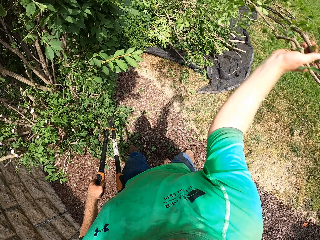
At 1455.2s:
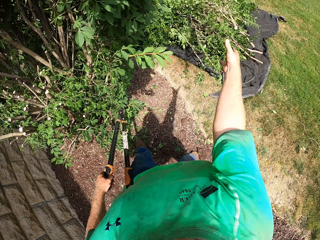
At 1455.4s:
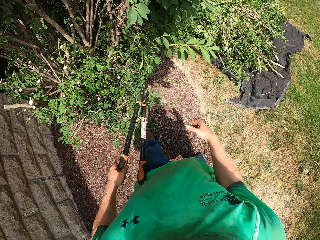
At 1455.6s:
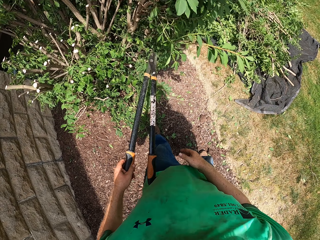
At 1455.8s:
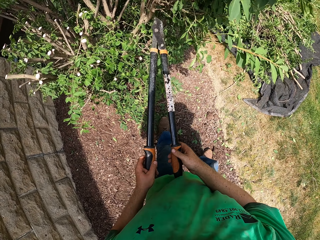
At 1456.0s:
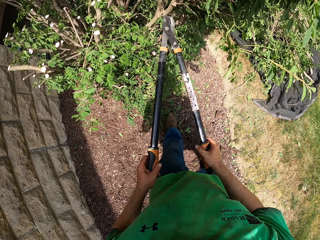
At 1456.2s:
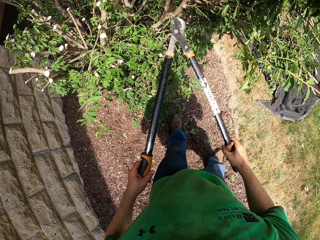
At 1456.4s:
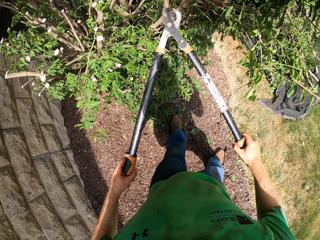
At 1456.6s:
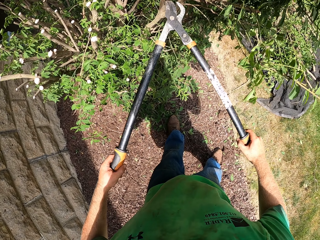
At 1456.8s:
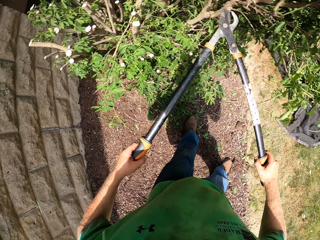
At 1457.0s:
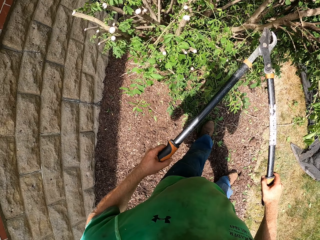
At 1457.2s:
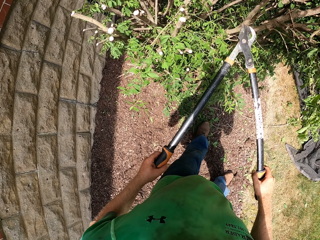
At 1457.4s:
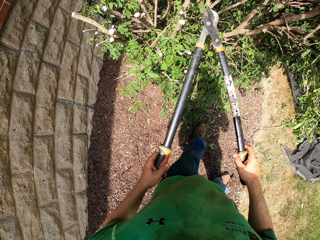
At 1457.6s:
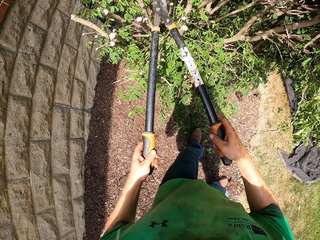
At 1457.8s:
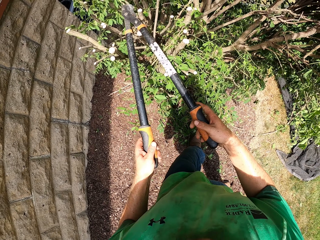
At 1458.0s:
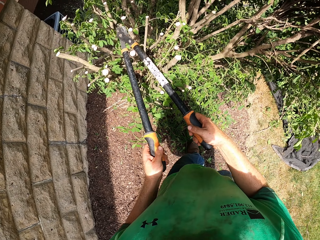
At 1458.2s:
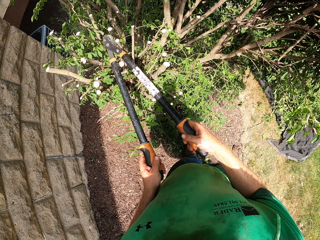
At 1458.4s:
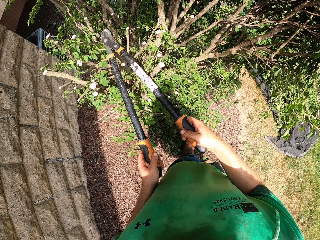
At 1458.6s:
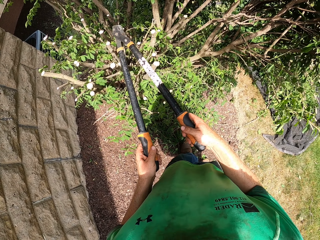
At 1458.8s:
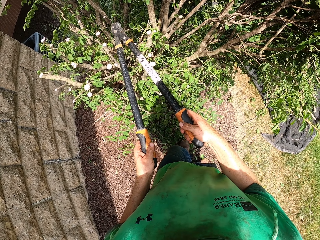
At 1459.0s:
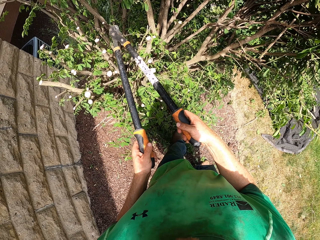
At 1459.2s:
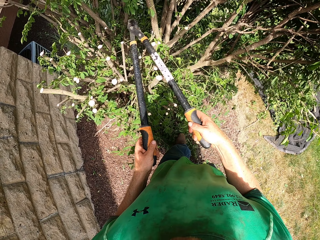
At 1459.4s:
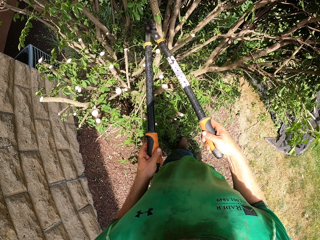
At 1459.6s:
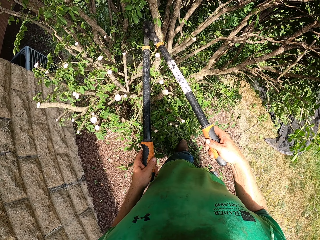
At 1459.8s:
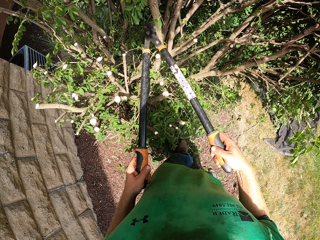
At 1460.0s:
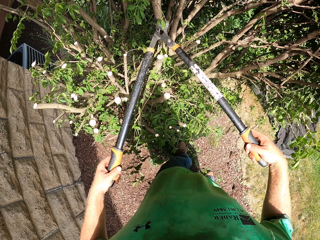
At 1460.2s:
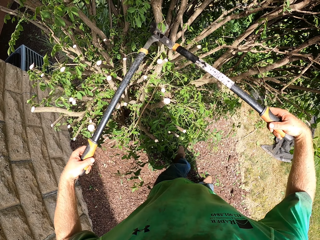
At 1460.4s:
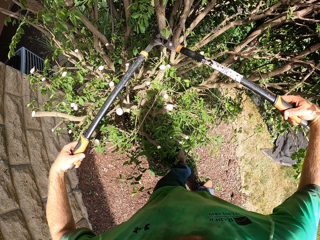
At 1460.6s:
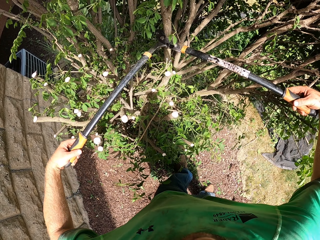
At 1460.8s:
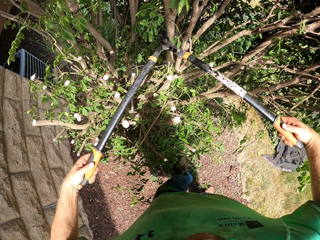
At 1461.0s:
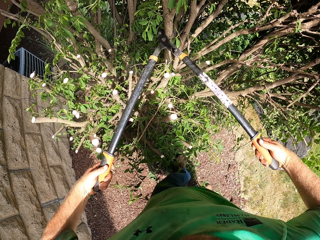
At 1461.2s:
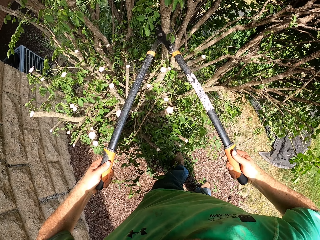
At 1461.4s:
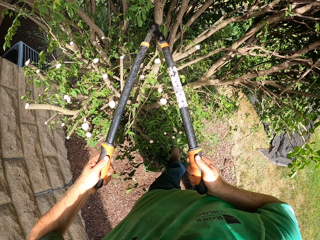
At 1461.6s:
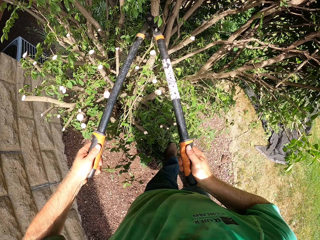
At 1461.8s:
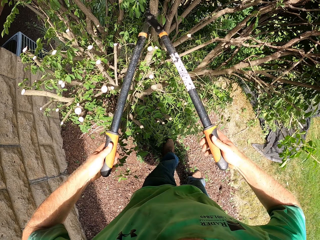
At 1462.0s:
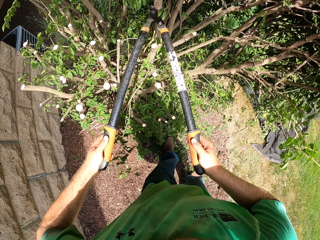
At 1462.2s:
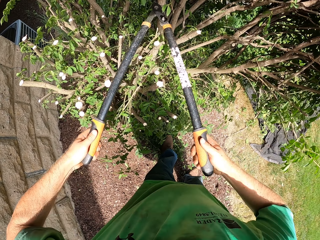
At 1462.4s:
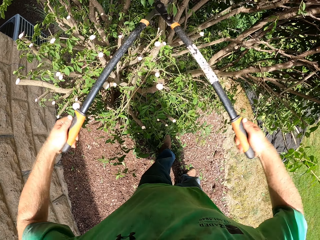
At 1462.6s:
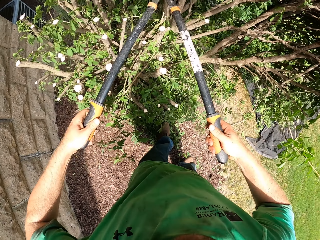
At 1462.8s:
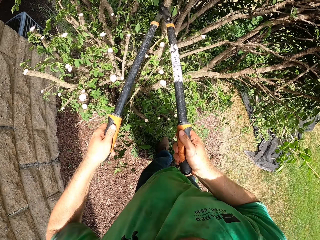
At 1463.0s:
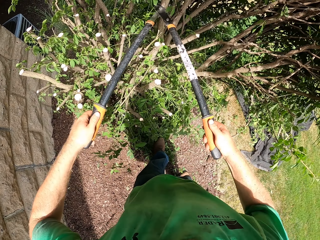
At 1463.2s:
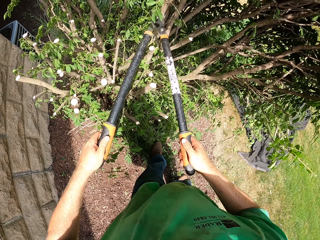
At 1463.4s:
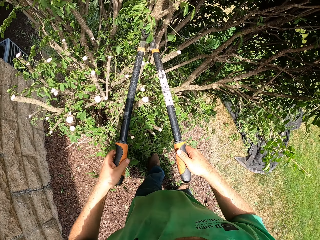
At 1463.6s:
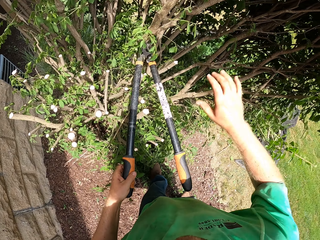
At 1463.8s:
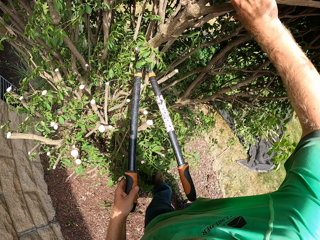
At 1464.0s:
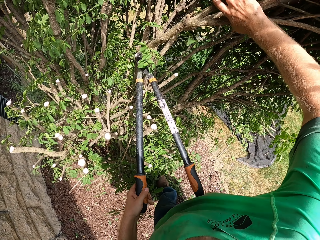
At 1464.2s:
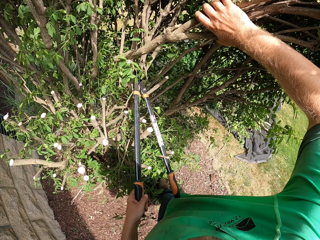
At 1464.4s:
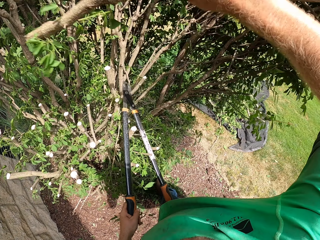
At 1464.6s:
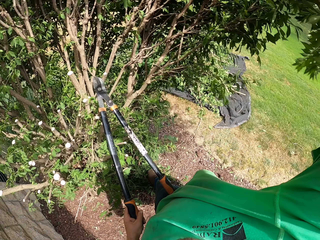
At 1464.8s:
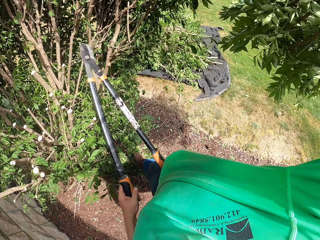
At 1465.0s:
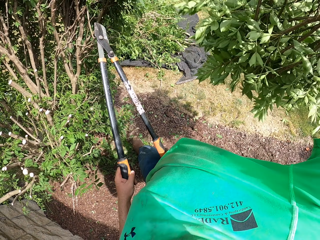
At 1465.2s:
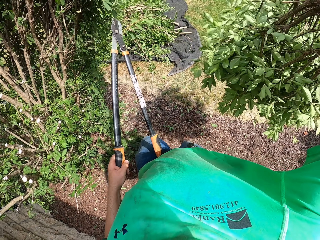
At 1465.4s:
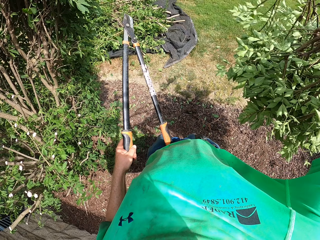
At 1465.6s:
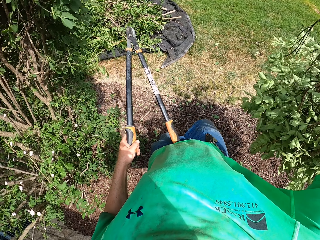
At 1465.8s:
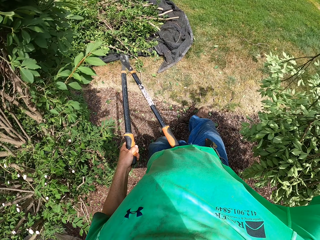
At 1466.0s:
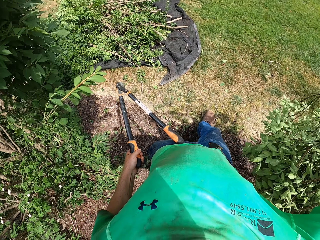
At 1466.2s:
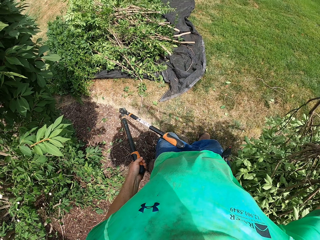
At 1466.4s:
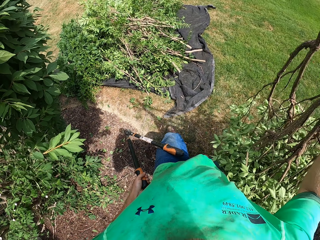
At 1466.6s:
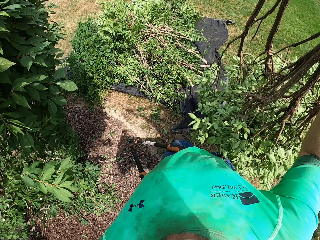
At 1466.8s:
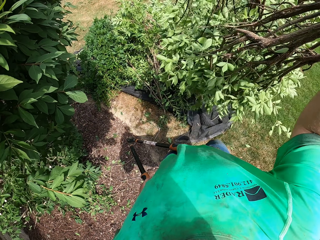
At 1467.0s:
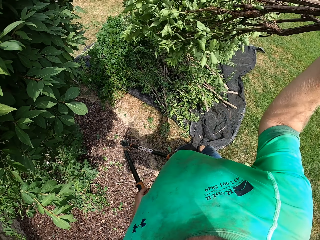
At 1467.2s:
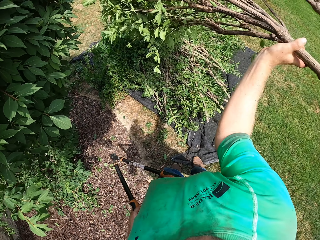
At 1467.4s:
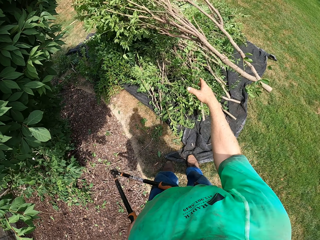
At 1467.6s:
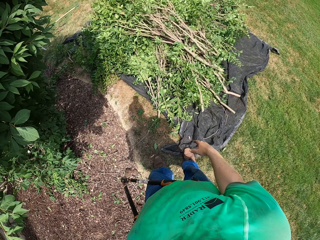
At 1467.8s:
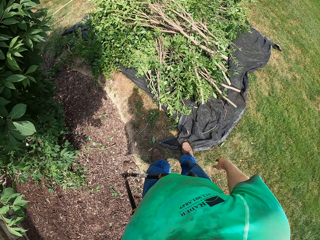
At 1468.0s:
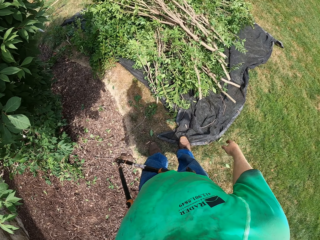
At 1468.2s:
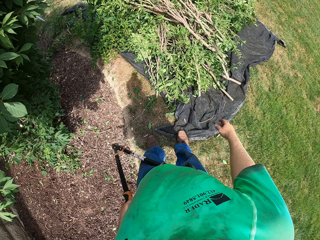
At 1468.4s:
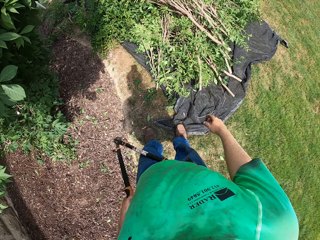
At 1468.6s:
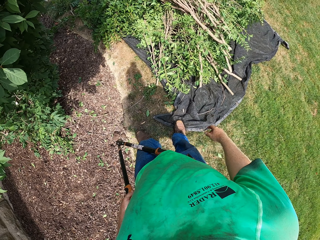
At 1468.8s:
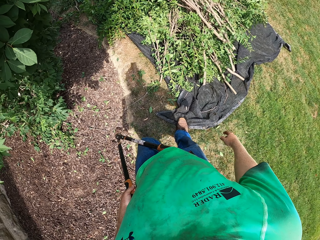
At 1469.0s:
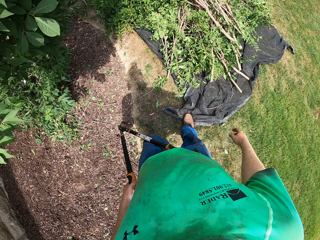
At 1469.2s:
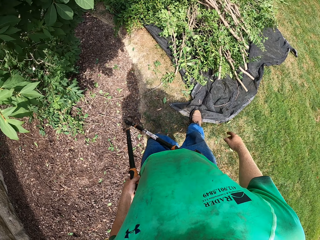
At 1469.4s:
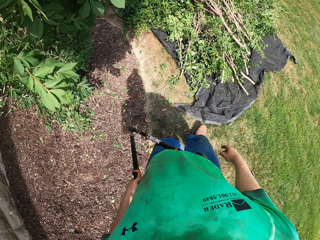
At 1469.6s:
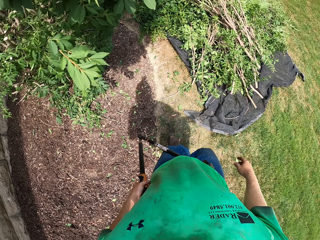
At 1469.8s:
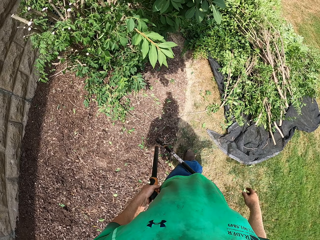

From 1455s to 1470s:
The camera wearer throws the branch of the shrub on the net on the floor with his right hand. He holds the garden lopper with both hands. He cuts the branch of the shrub with the garden lopper with both hands. He holds the branch of the shrub with his right hand. He holds the garden lopper with his left hand. He catches the branch. He throws the branch of the shrub on the floor with his right hand.

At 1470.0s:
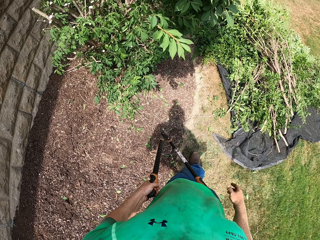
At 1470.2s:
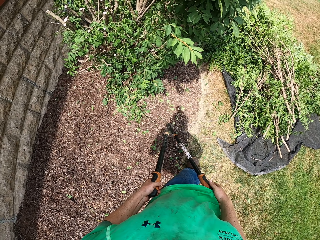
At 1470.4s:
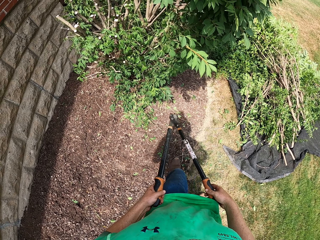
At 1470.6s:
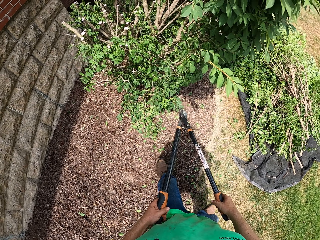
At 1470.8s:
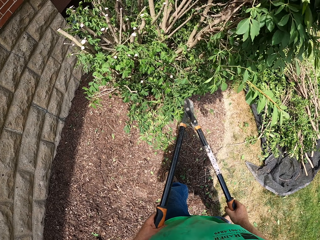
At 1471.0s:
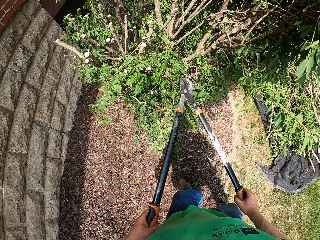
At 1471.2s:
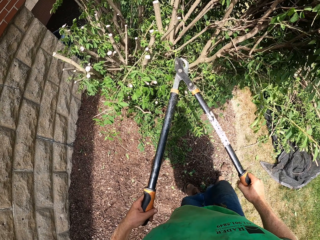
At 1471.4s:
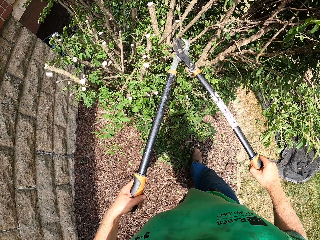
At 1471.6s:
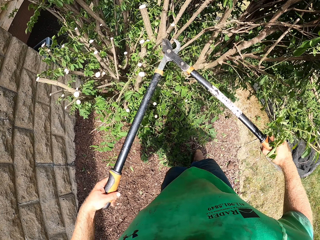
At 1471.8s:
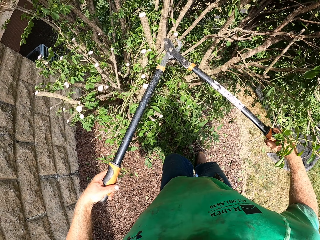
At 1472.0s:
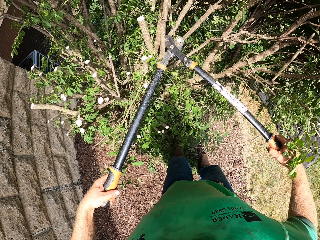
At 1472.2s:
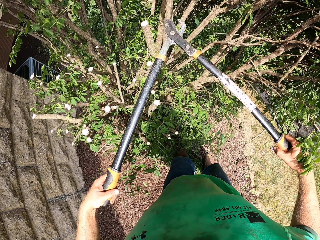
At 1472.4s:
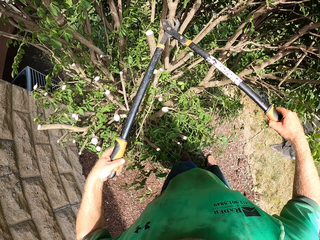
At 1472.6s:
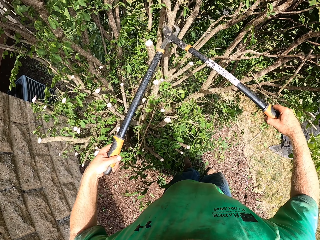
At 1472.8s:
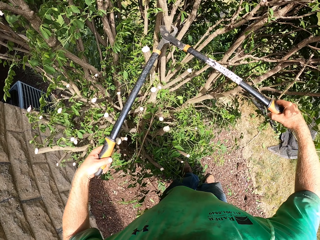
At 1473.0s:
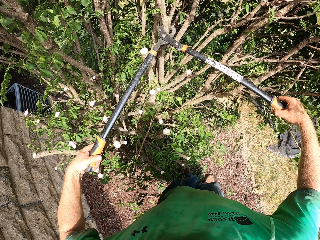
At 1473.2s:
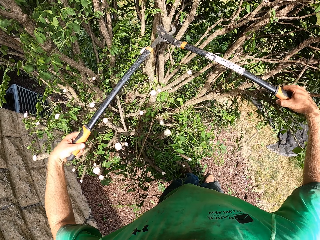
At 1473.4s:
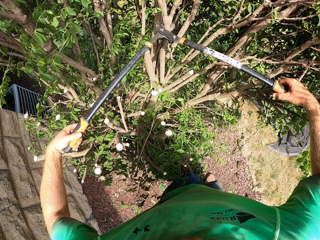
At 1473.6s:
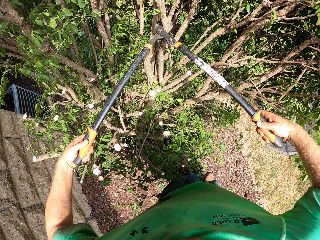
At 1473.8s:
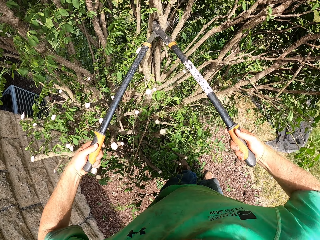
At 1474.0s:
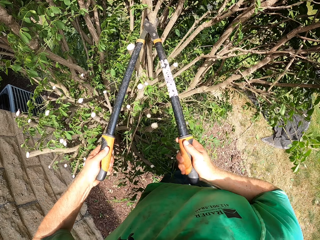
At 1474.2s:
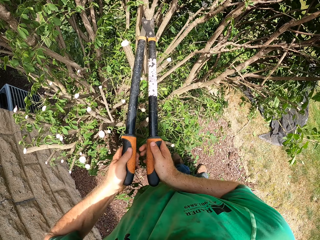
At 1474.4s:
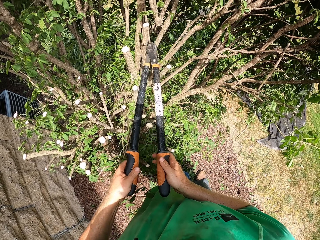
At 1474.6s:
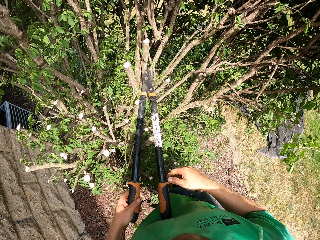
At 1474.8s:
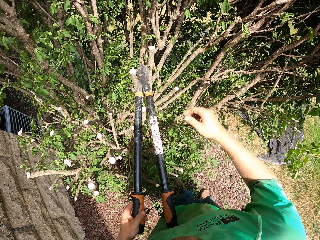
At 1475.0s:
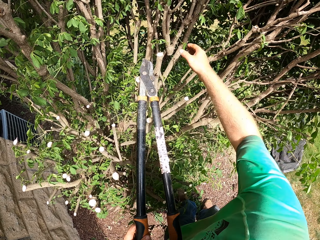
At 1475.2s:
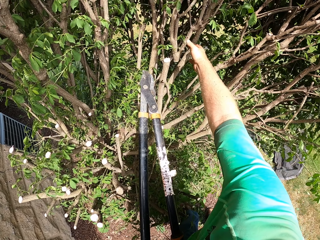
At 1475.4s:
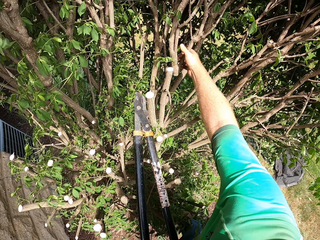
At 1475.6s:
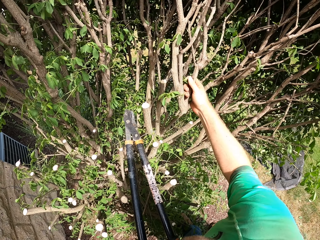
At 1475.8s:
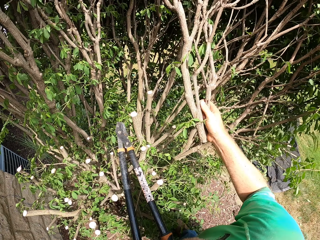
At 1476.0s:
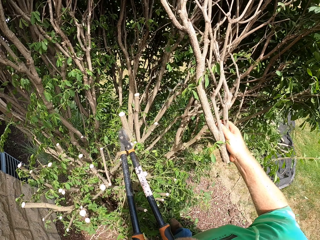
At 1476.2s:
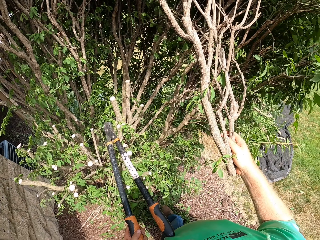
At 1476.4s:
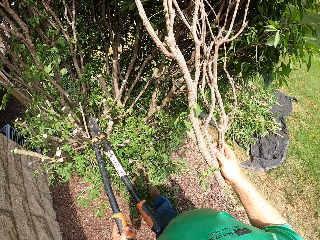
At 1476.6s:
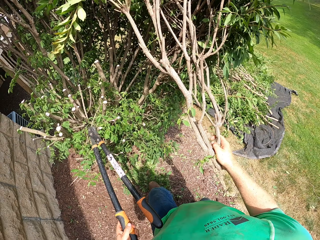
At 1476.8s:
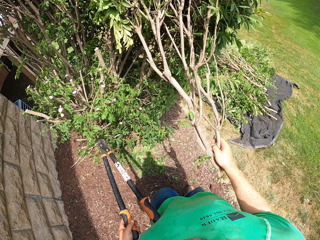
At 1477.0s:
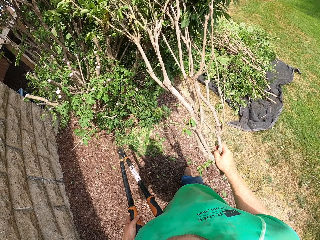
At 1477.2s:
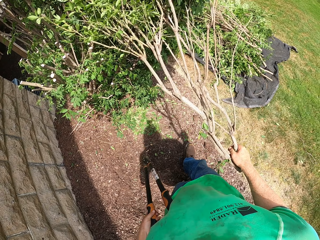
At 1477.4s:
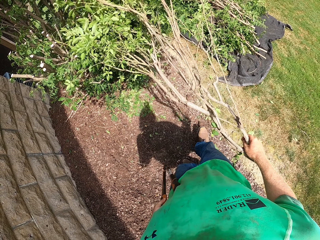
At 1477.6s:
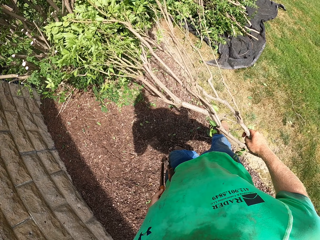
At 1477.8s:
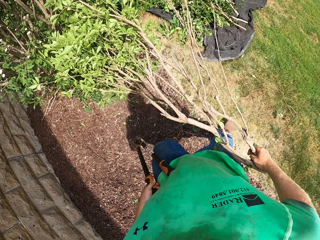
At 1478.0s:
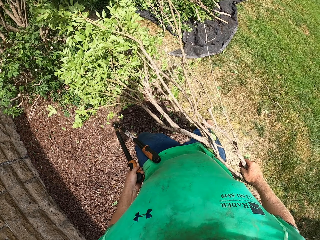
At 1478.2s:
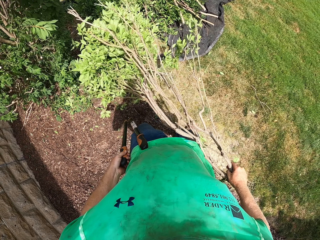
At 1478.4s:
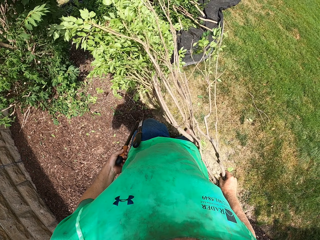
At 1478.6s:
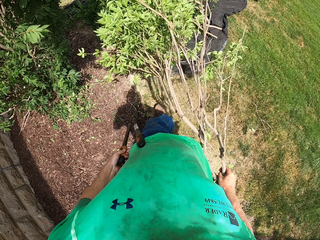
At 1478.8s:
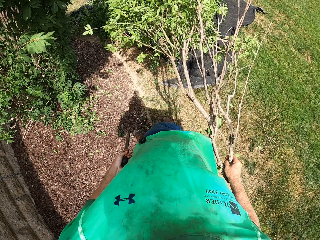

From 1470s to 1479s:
The camera wearer holds the garden lopper with both hands. He cuts a branch of the shrub with the garden lopper with both hands. He holds the garden lopper with his left hand. He catches the branch. He holds the branch of the shrub with his right hand.
